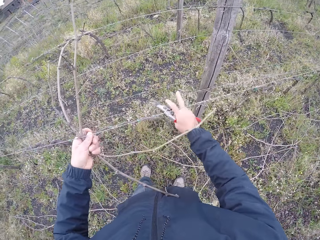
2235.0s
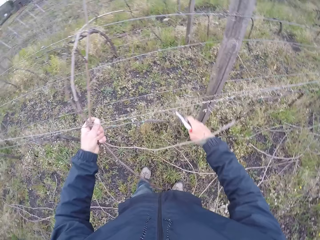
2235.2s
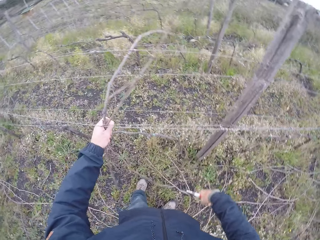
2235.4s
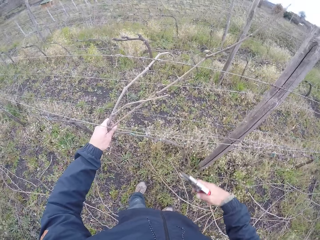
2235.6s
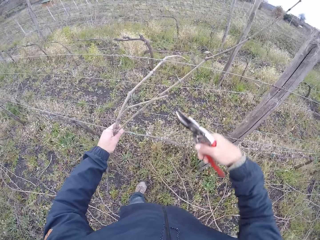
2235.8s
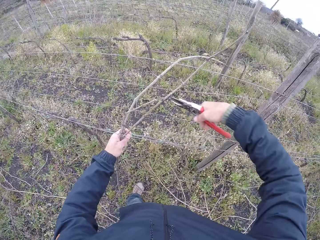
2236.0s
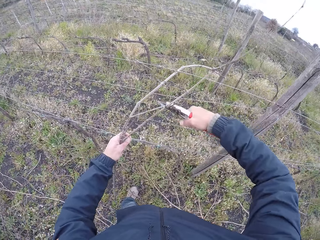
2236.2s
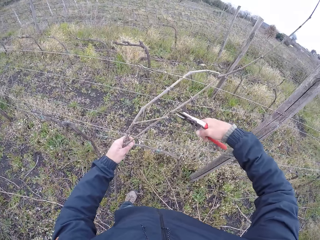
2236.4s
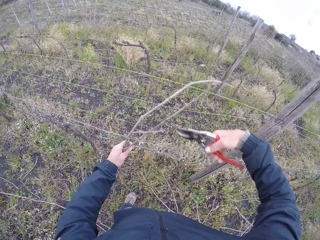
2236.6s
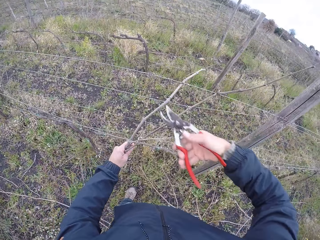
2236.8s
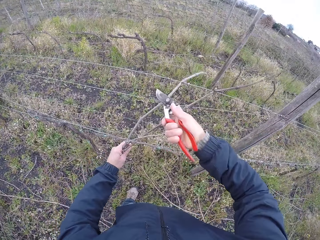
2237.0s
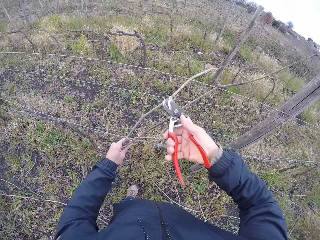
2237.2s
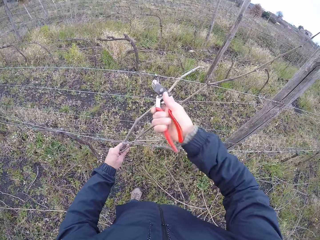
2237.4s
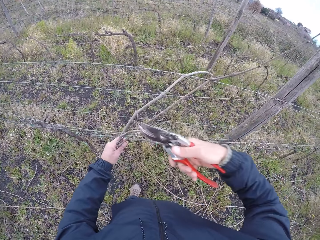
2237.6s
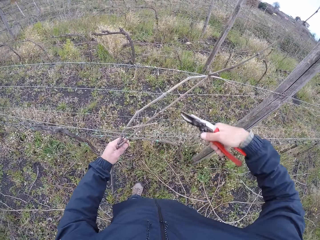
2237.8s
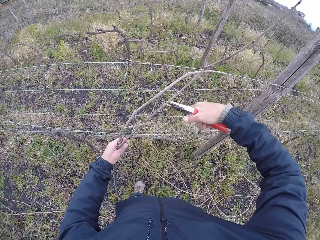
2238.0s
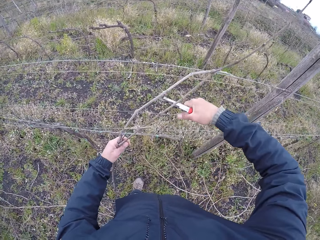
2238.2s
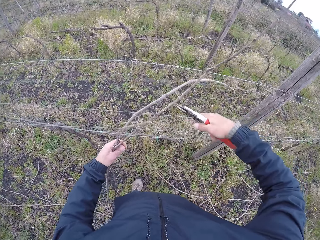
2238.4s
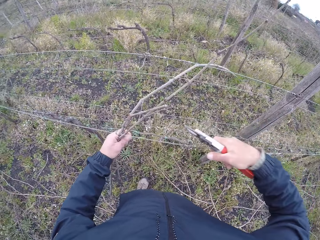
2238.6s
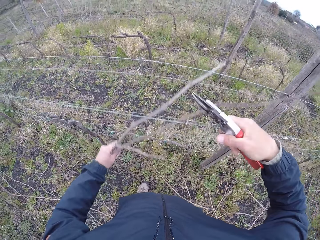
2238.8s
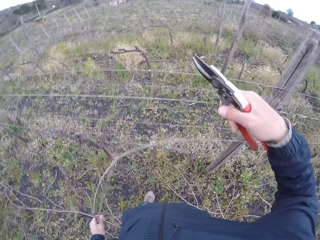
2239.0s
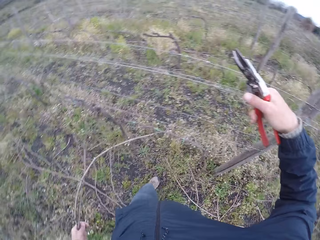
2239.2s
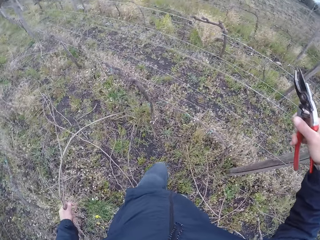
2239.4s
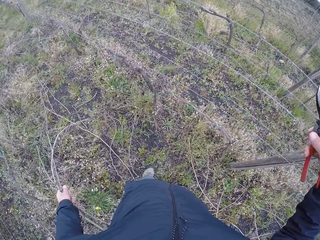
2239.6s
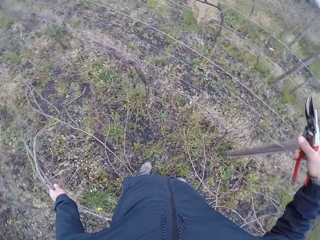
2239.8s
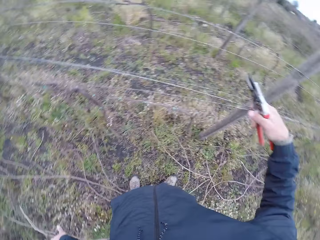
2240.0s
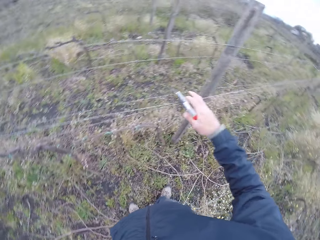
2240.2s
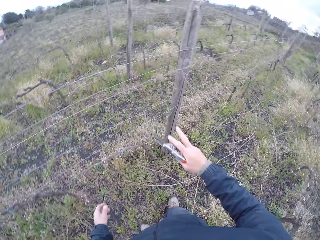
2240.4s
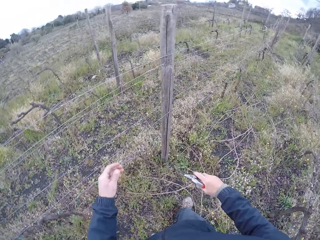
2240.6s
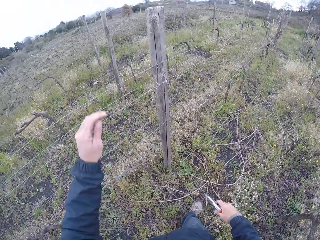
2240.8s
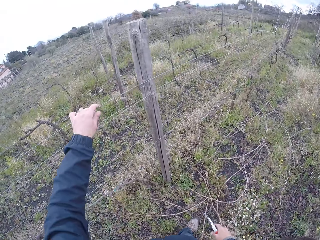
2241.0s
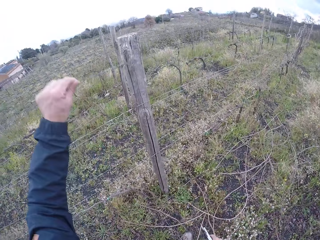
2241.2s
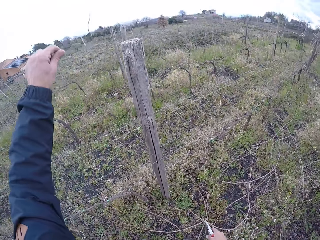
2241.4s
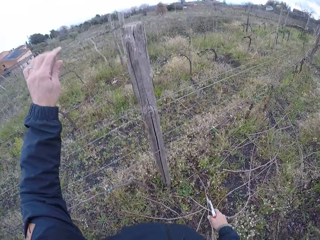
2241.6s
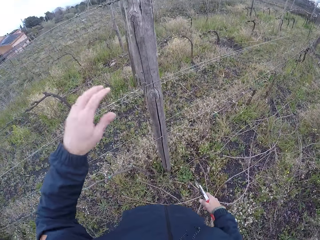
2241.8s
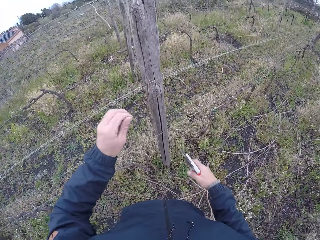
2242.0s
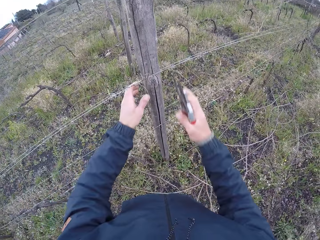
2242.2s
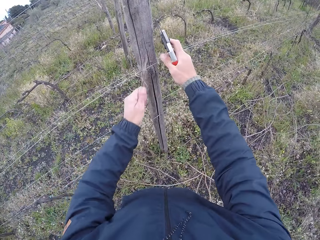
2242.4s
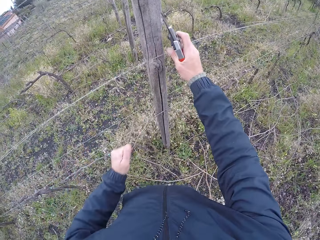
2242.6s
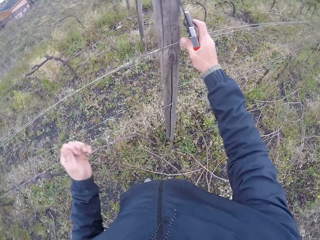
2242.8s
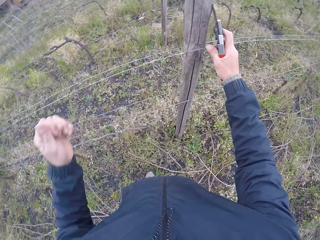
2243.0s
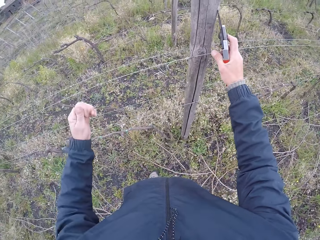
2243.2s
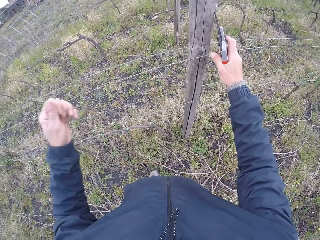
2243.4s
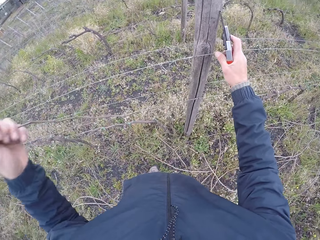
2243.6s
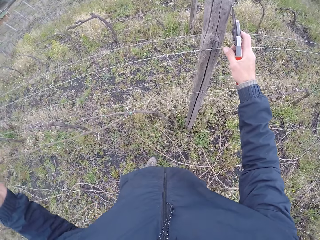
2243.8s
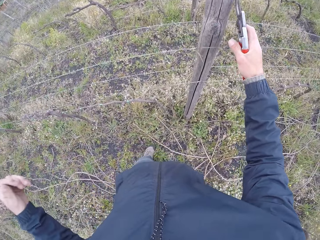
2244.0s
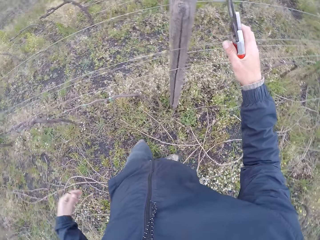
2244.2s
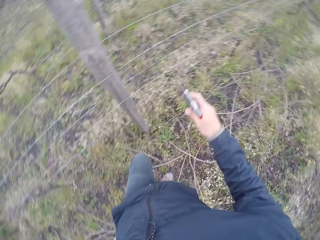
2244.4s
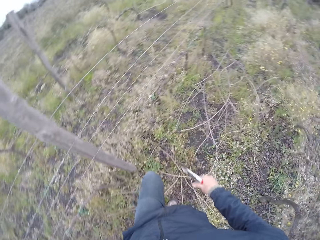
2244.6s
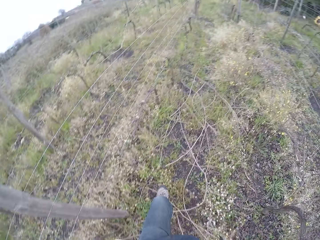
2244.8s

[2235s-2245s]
The camera wearer pulls firewood. He cuts the stick with the stick cutter in his right hand. He adjusts the barbed wire fence with his right hand and drops the stick on the floor with his left hand. He holds the fence. He pulls the sticks on the barbed wire fence with his right hand. He throws the firewood. He pulls the firewood.

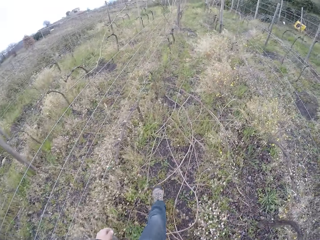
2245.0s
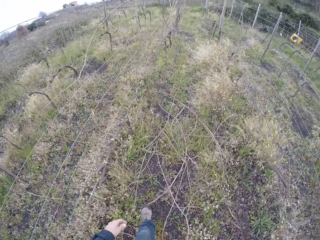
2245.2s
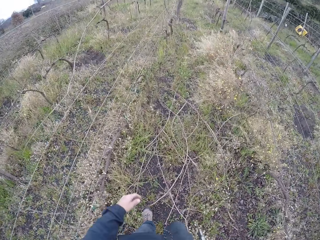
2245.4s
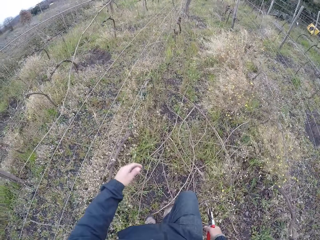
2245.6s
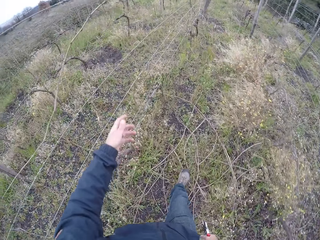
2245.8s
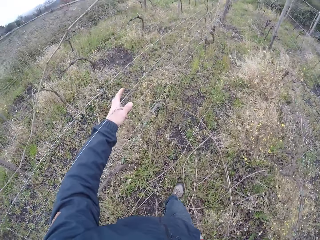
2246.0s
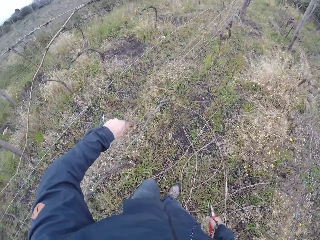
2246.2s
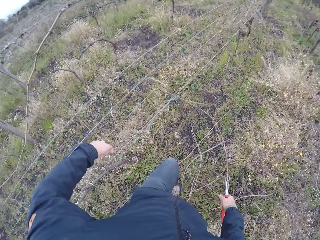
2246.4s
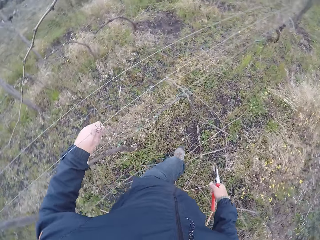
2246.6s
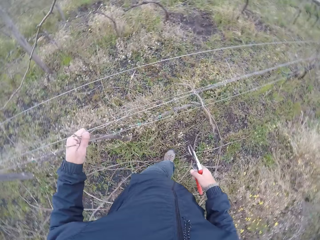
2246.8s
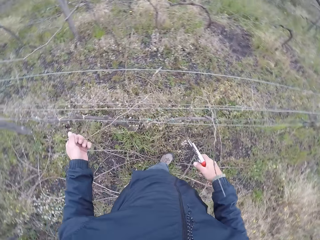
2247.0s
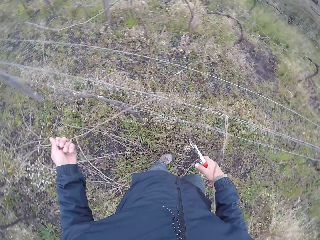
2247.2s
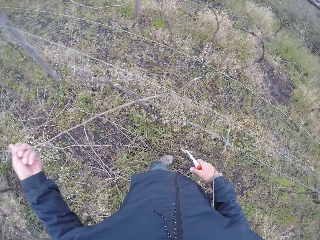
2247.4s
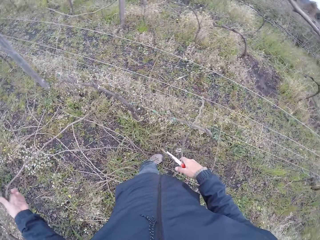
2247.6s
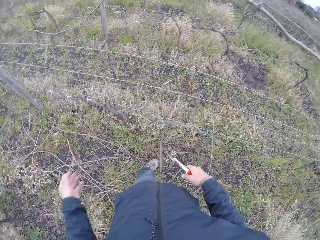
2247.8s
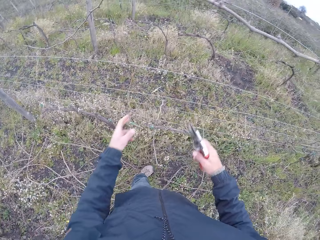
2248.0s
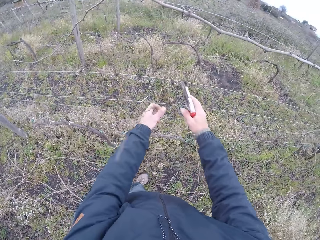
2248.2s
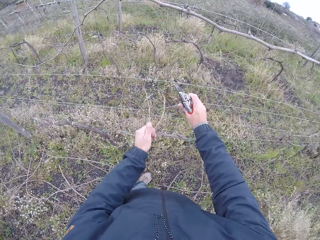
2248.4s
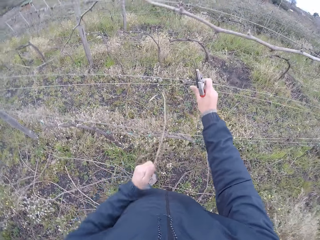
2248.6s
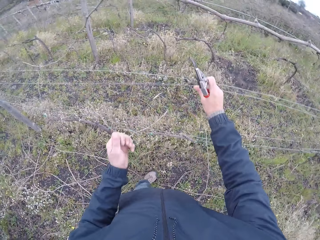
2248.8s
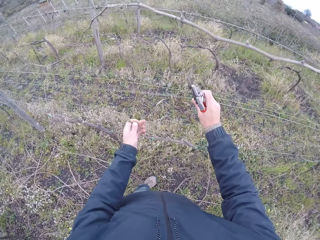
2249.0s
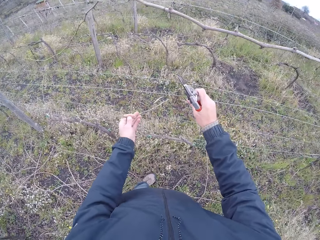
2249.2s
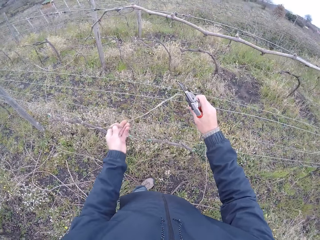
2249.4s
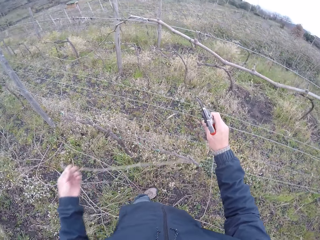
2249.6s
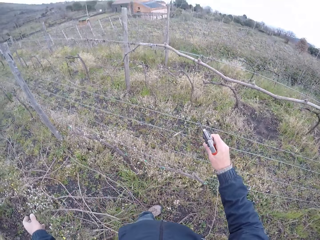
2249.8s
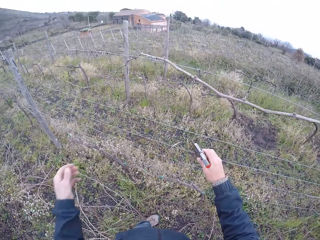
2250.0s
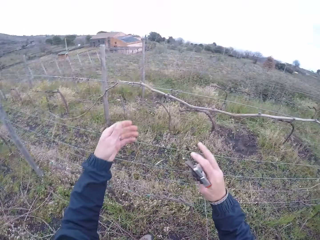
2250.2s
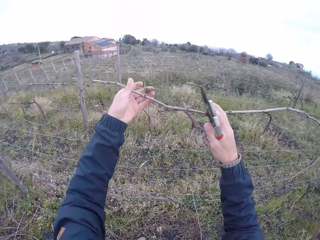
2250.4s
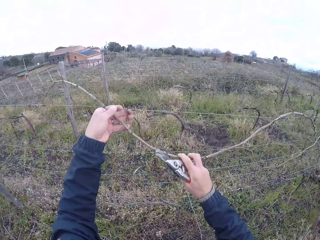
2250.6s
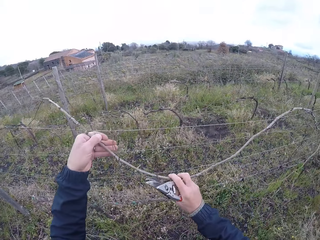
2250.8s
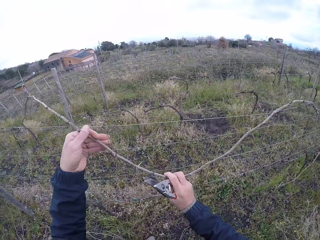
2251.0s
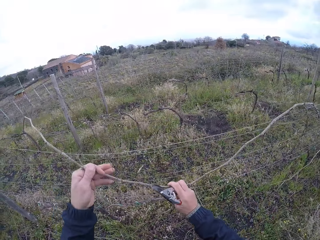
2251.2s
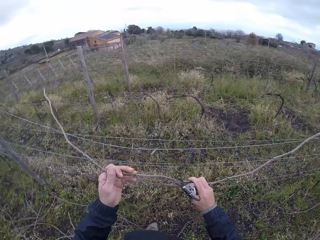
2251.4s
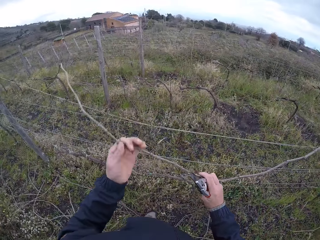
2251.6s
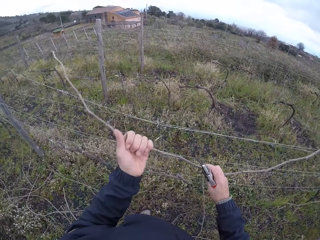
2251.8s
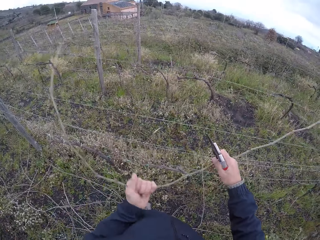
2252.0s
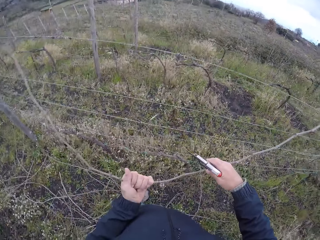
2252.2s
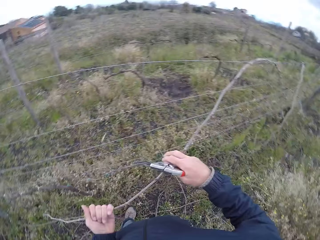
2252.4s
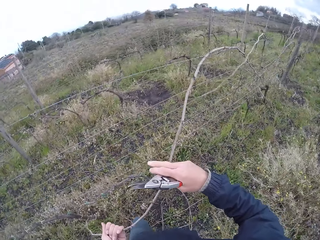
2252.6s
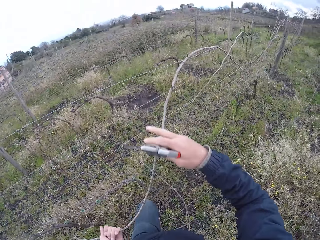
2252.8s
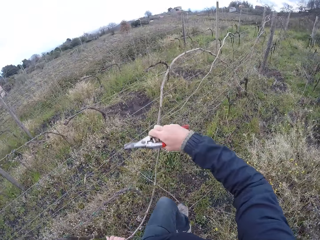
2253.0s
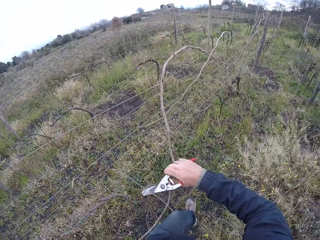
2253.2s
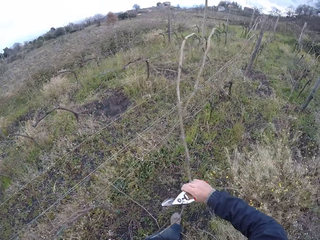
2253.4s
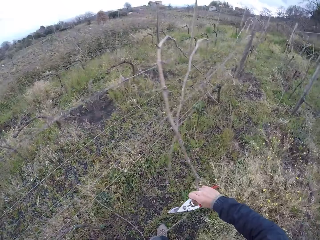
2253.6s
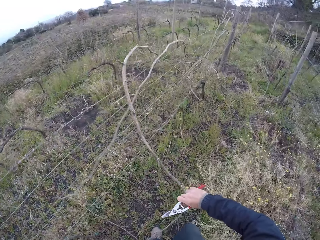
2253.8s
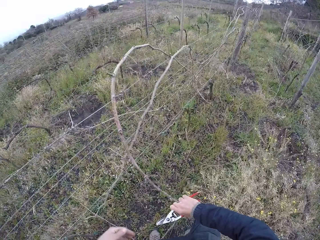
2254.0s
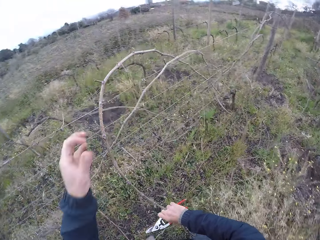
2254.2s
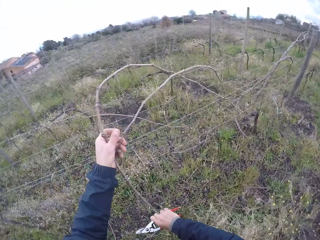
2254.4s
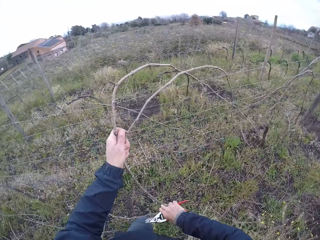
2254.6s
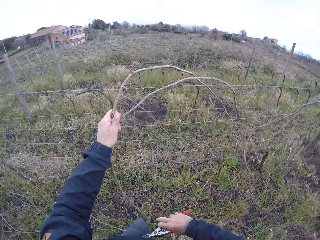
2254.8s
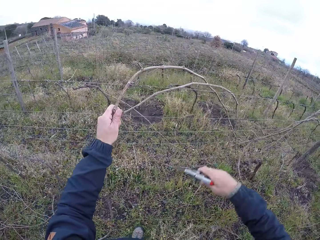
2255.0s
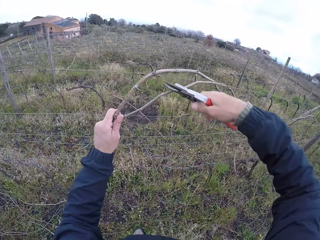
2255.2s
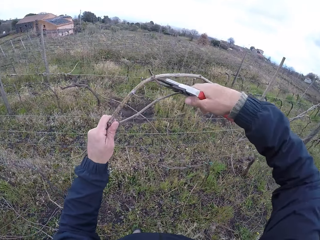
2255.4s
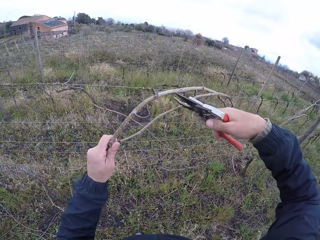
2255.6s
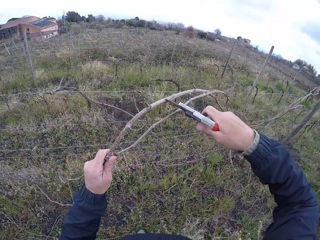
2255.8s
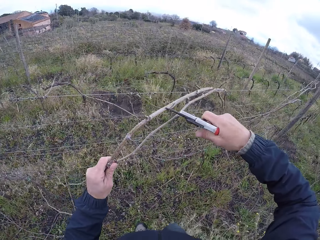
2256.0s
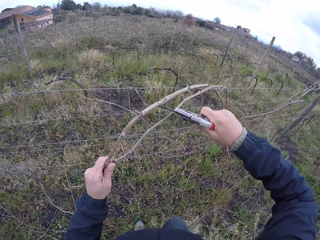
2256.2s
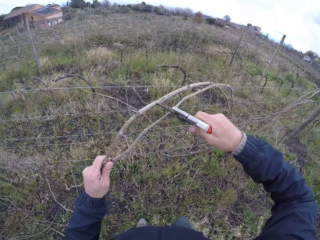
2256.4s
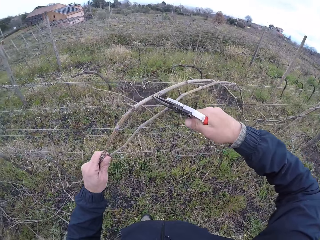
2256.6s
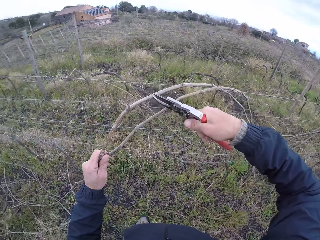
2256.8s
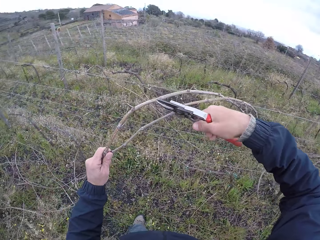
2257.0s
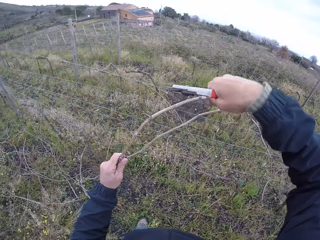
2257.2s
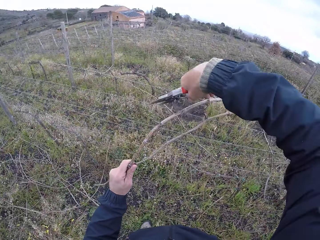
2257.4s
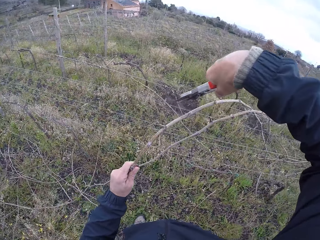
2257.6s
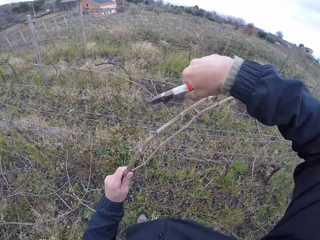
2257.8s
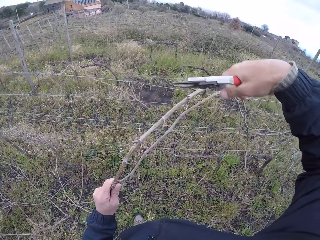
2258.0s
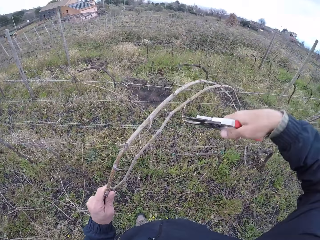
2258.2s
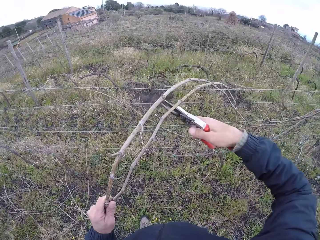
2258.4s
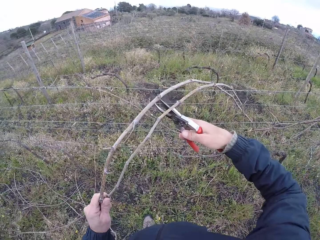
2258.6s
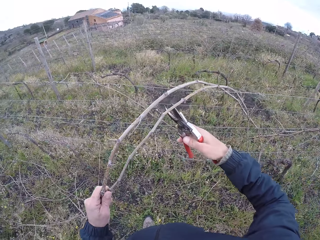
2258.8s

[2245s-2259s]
The camera wearer drops firewood. He walks in the field. He pulls a stick on the barbed wire fence with his left hand. He drops the stick on the floor with his left hand. He pulls a stick on the barbed wire fence with his left hand. He adjusts the barbed wire fence with his right hand. He holds the fence with his right hand. He drops the stick on the floor with his left hand. He pulls a stick on the barbed wire fence with both hands. He cuts the stick with the stick cutter in his right hand.
